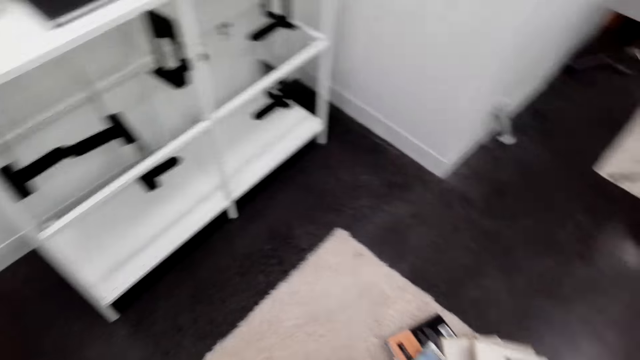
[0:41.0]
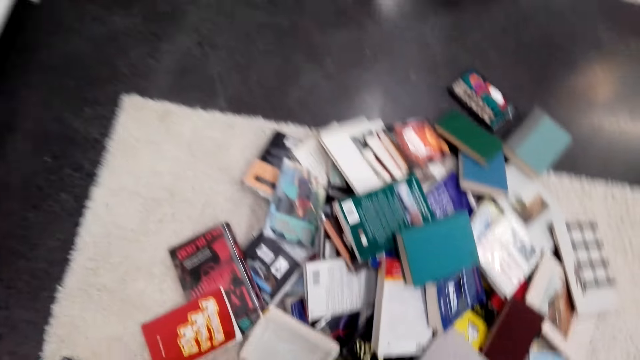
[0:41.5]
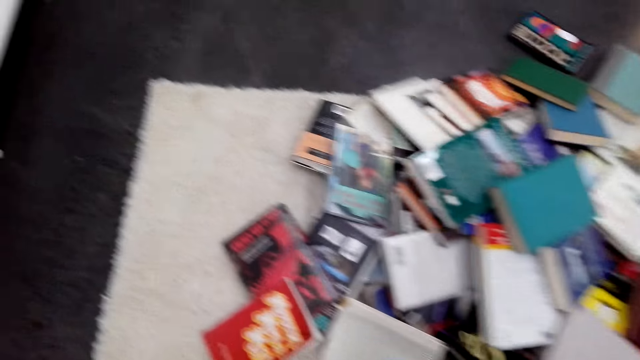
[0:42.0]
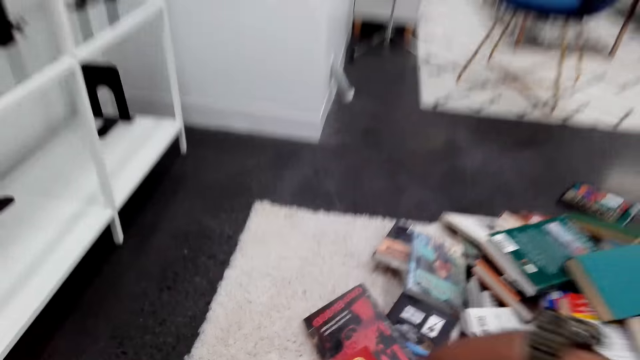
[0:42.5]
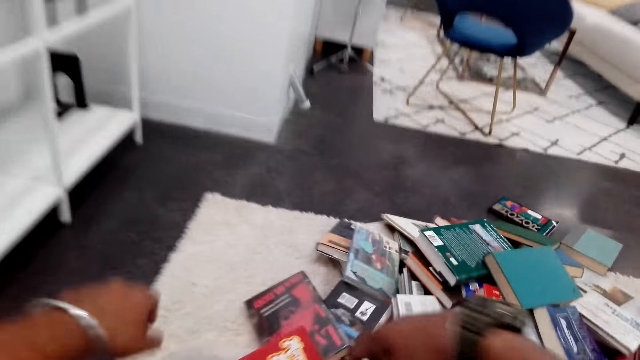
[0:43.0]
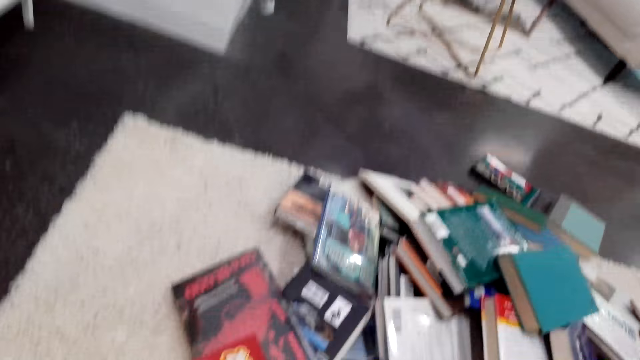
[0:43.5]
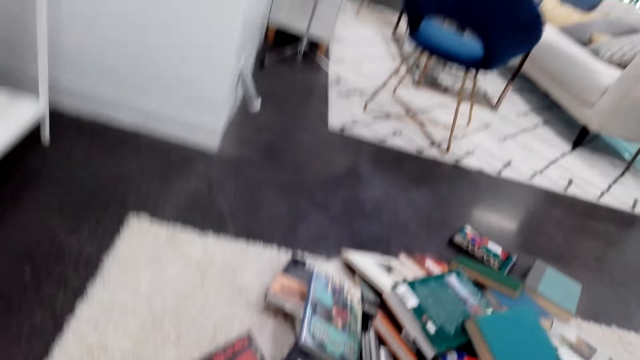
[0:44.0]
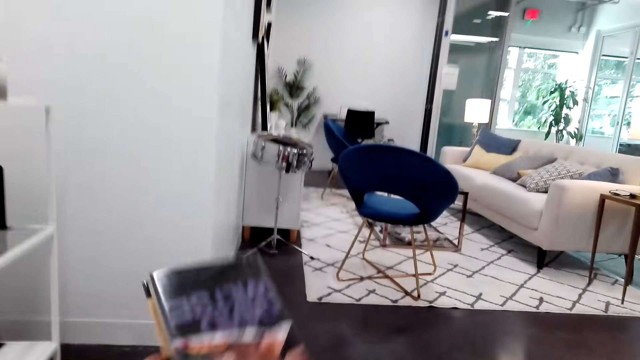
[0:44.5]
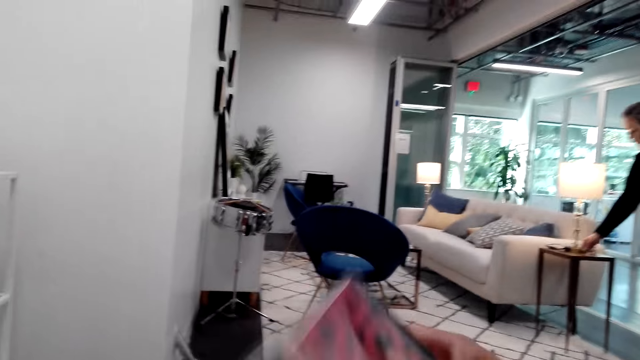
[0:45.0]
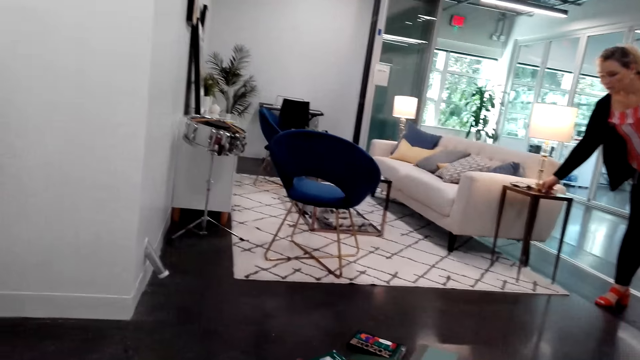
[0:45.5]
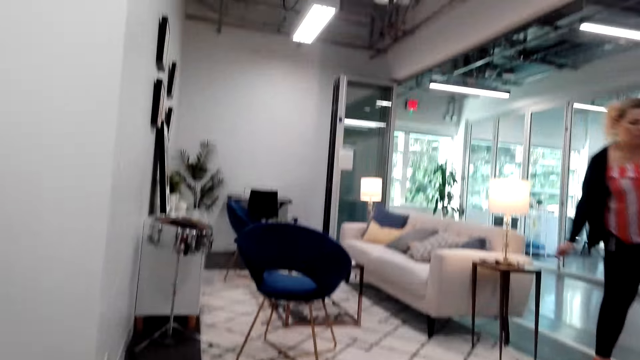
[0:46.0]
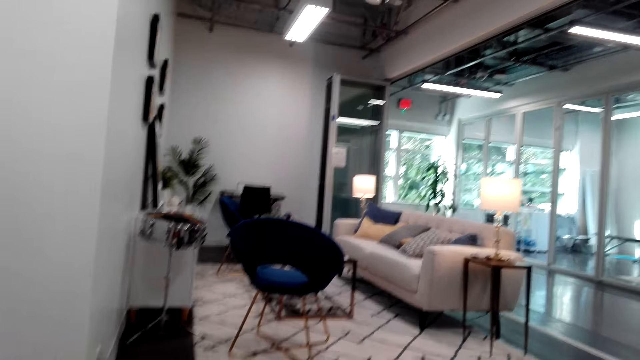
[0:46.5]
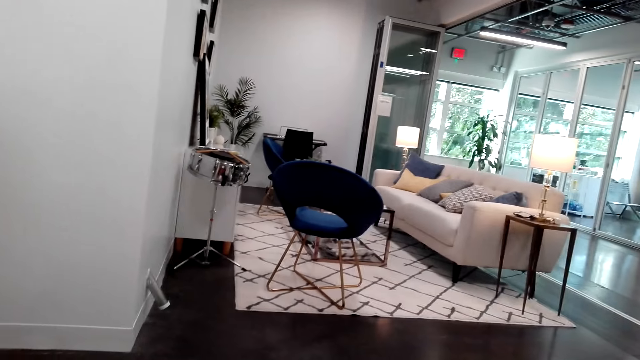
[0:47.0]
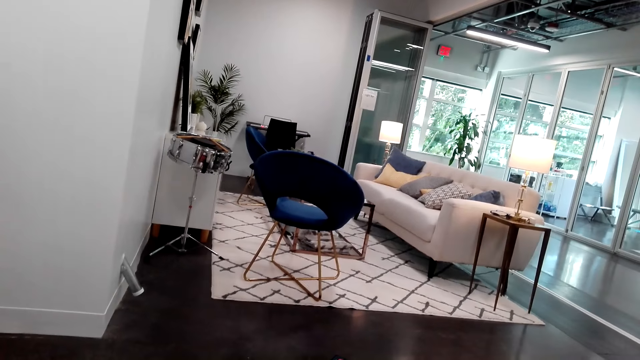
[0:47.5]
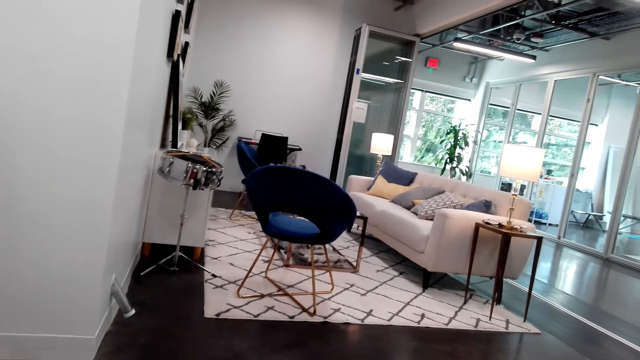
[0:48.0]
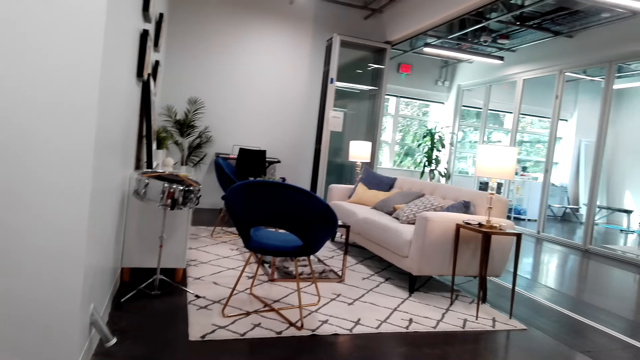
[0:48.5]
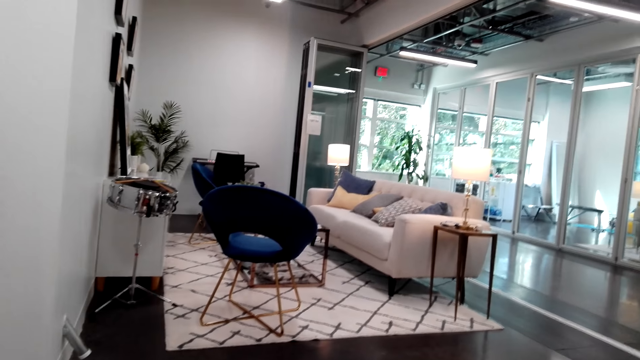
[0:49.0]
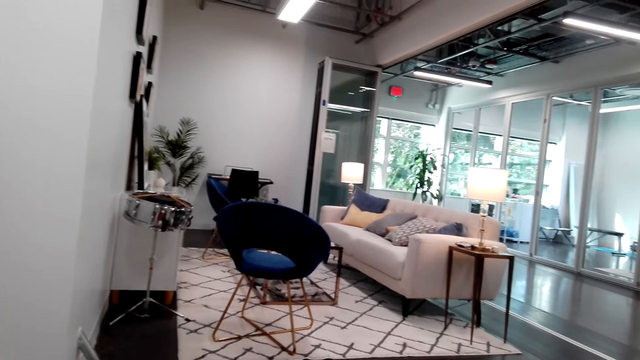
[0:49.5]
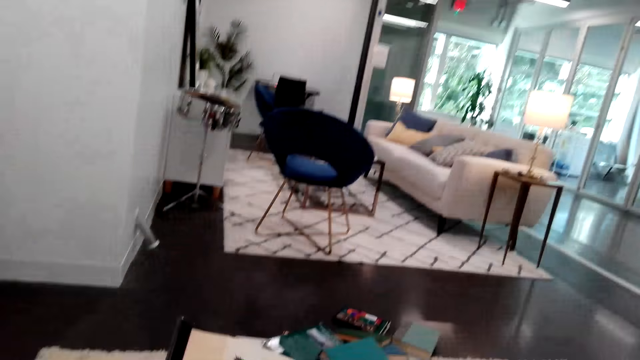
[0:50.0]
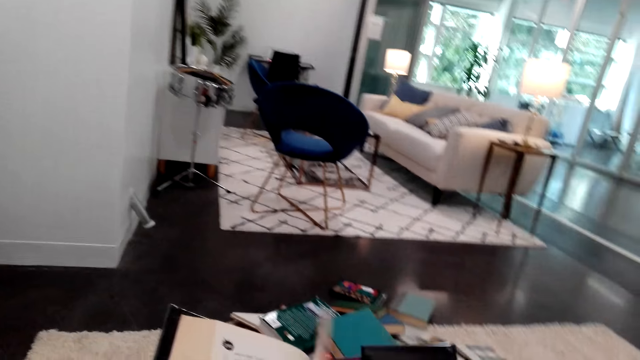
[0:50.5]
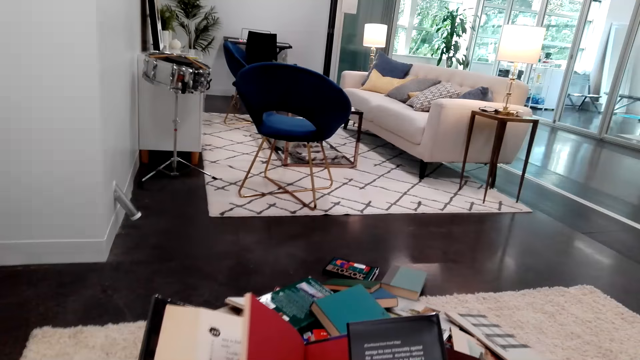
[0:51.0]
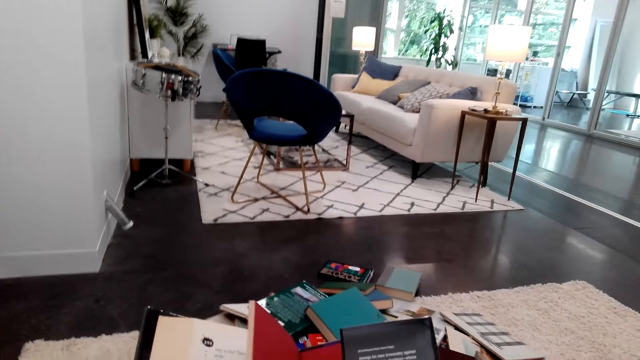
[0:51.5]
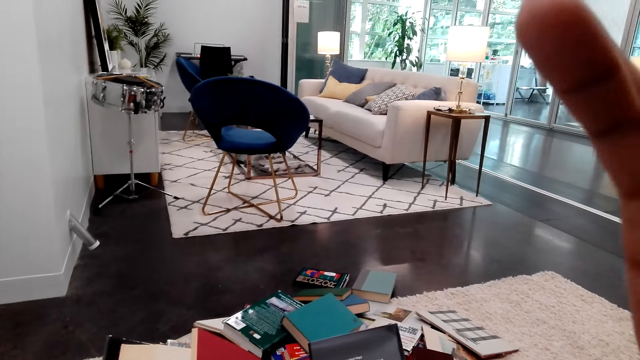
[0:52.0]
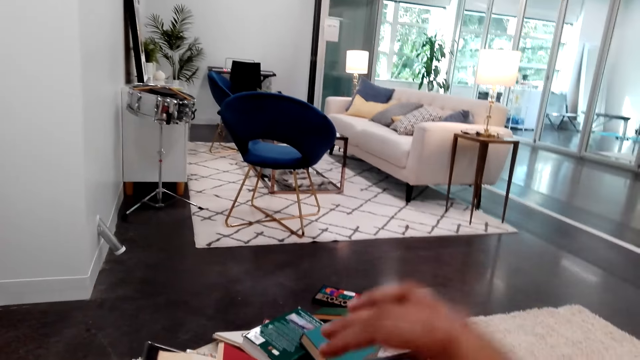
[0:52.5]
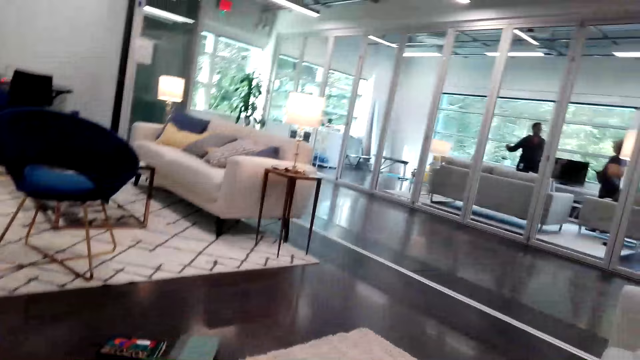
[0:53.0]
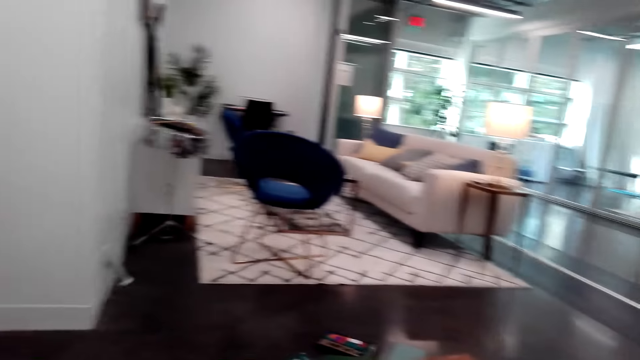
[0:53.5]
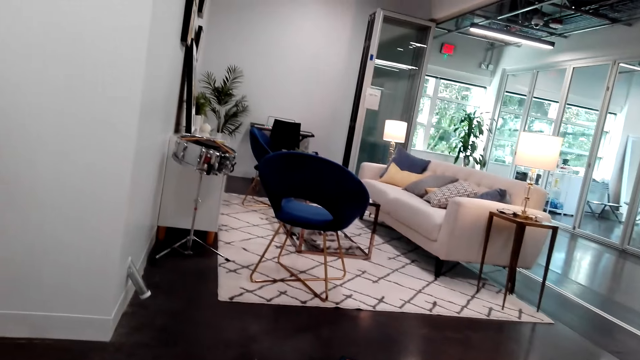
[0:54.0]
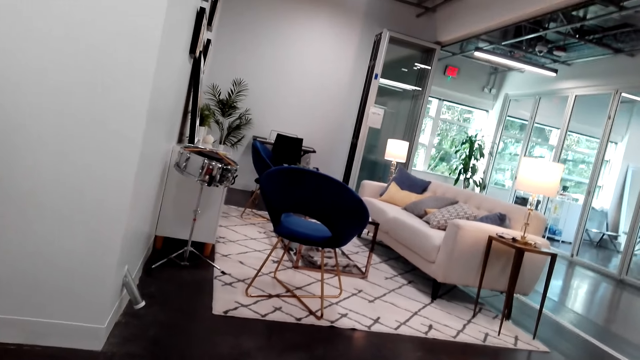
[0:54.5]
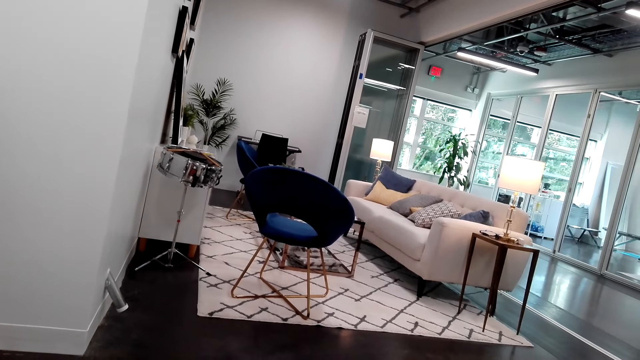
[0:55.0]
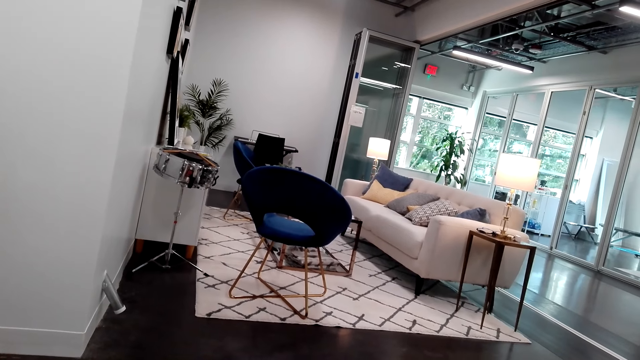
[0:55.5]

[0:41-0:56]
The camera wearer sits beside the books. He picks up a book on the floor. The lady drops the phone on a stool in the room. The lady walks out of the room. The camera wearer adjusts the camera on his head. He reads the book.

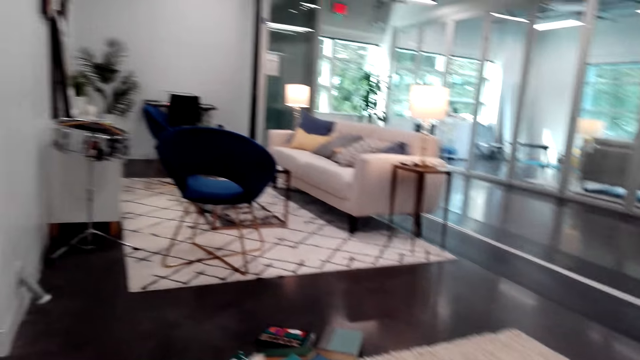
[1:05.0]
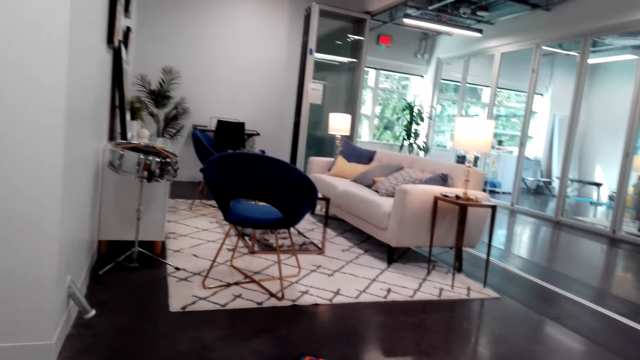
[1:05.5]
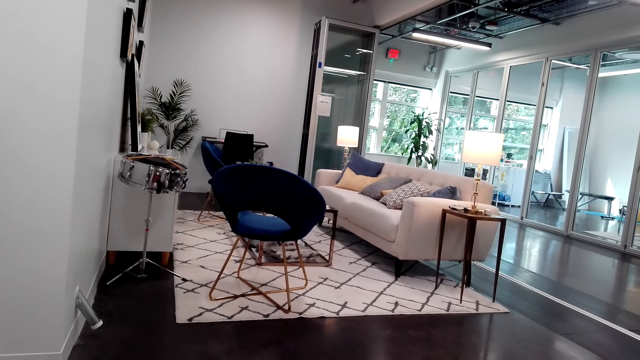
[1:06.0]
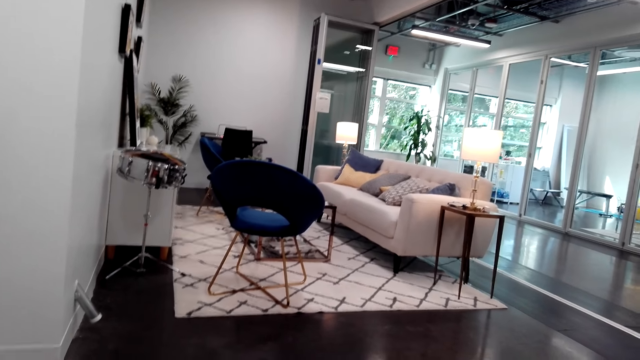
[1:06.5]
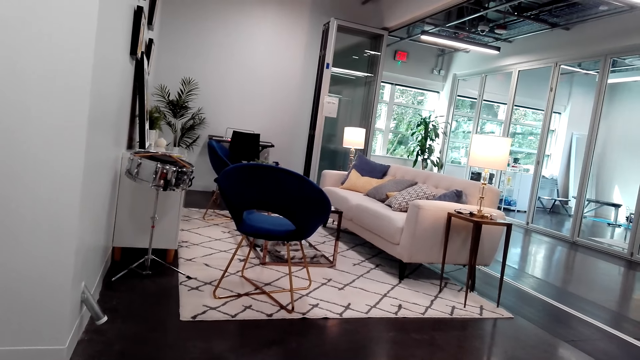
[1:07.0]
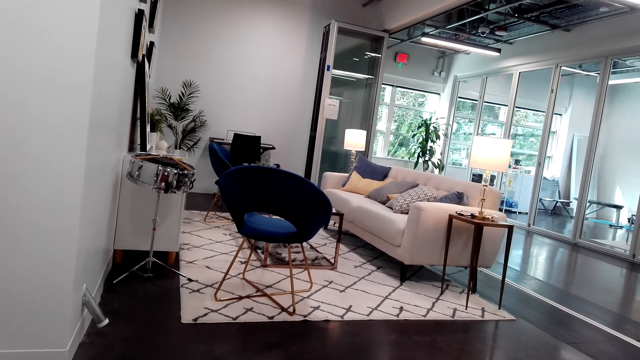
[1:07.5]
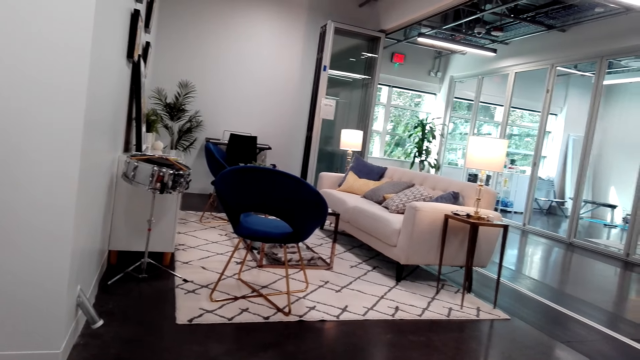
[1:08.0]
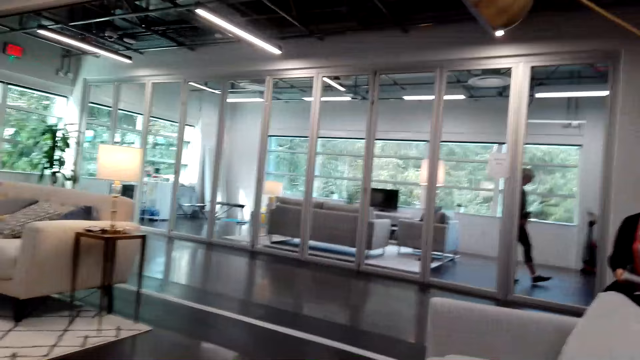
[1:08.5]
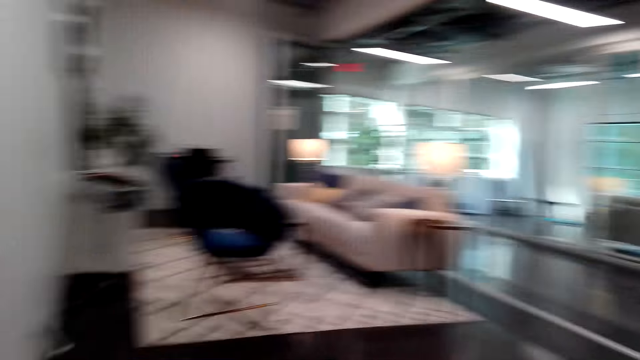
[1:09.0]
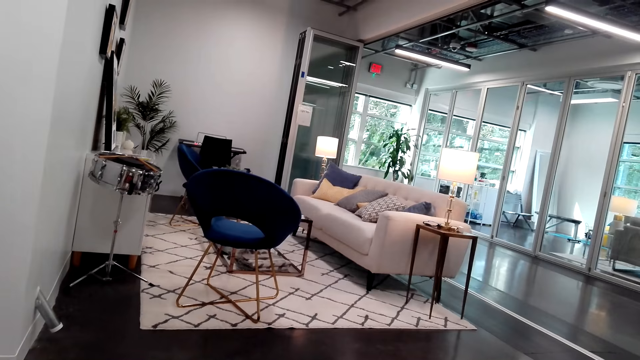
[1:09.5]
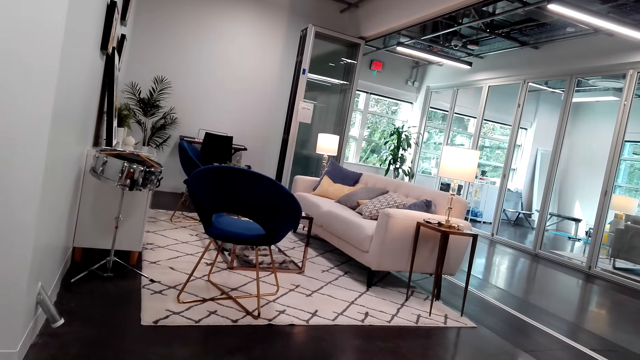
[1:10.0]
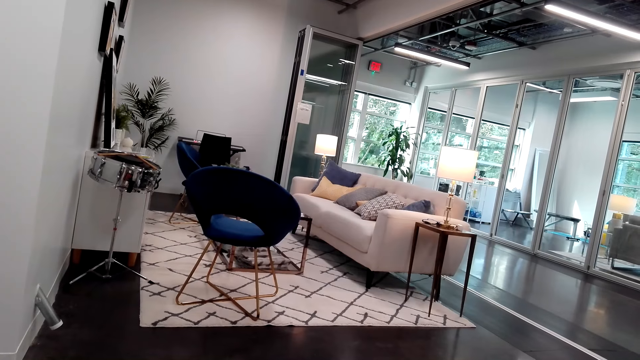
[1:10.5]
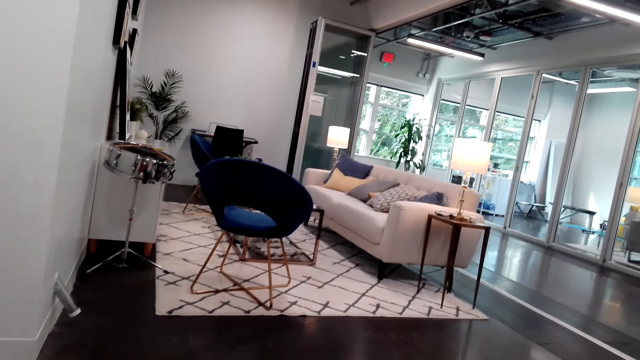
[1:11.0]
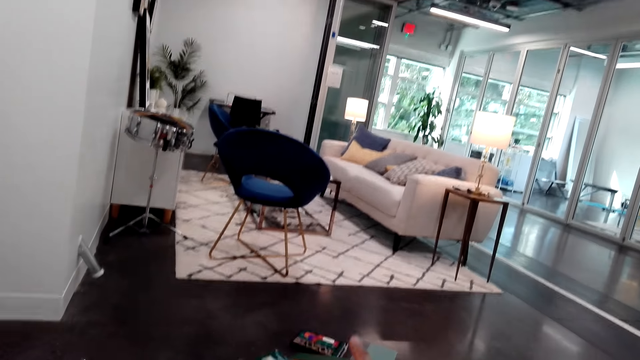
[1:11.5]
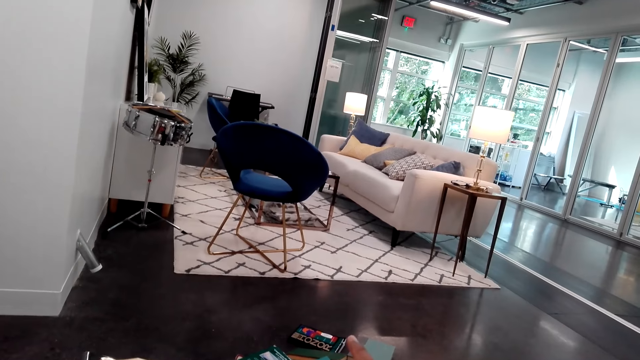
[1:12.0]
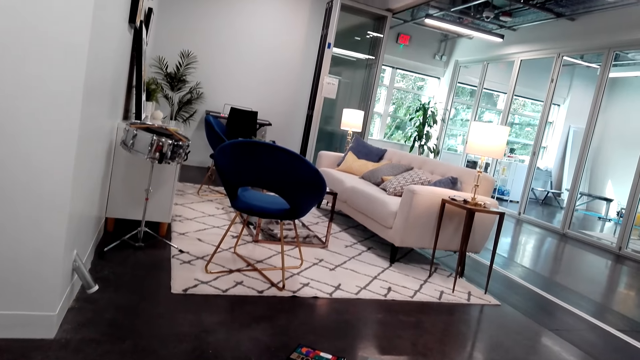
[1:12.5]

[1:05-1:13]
The camera wearer converses with the lady.
